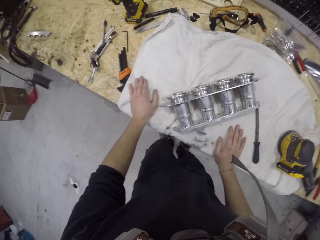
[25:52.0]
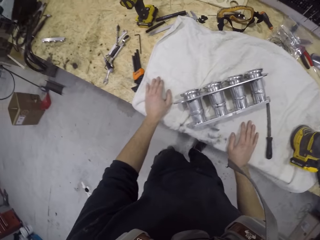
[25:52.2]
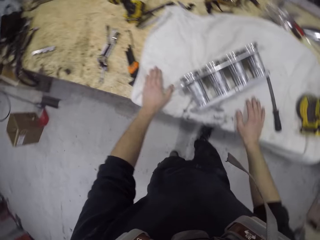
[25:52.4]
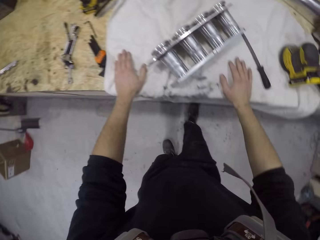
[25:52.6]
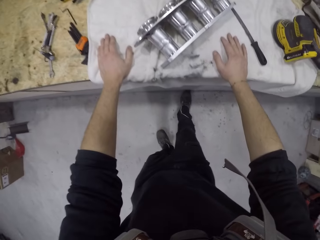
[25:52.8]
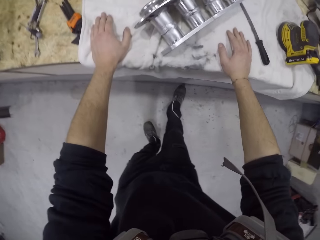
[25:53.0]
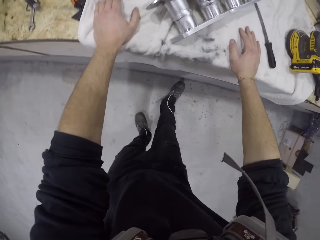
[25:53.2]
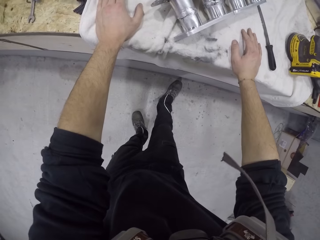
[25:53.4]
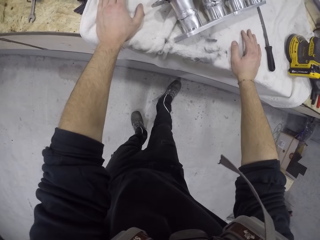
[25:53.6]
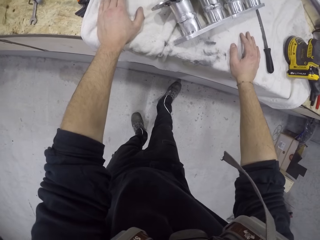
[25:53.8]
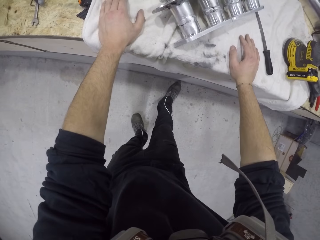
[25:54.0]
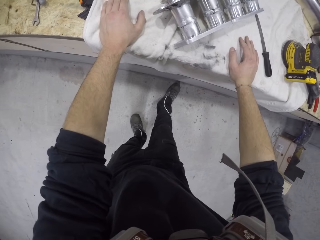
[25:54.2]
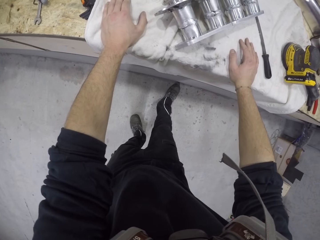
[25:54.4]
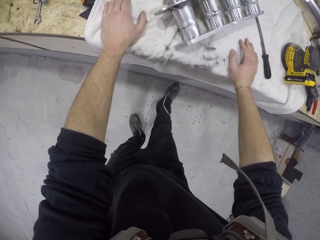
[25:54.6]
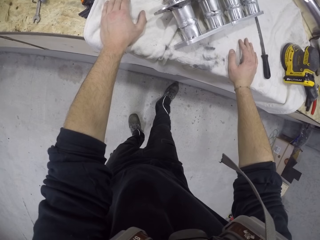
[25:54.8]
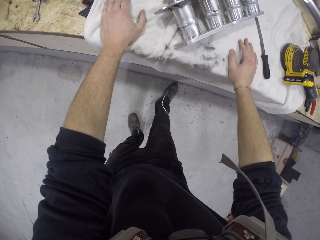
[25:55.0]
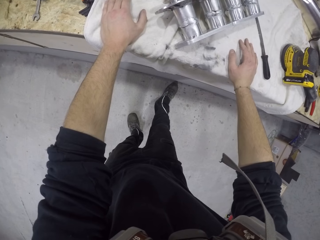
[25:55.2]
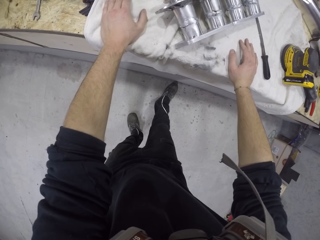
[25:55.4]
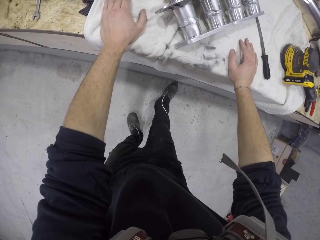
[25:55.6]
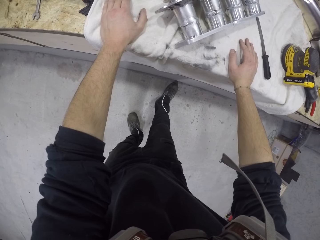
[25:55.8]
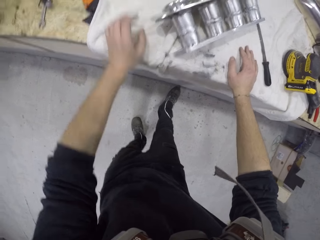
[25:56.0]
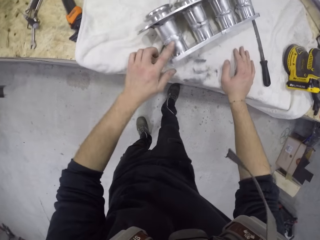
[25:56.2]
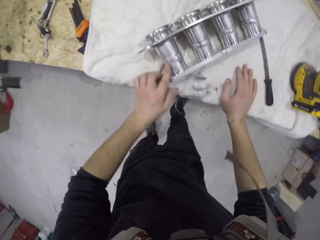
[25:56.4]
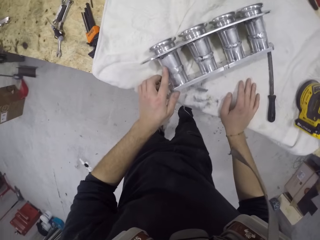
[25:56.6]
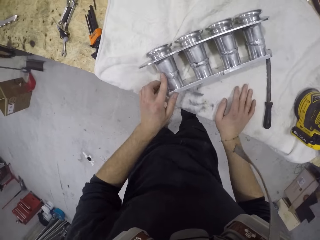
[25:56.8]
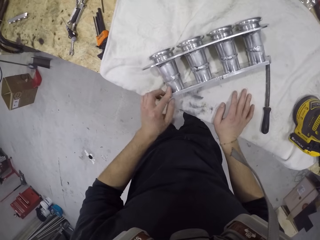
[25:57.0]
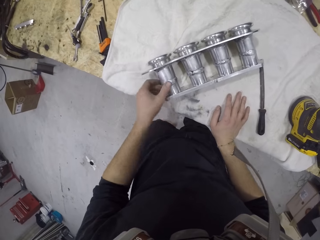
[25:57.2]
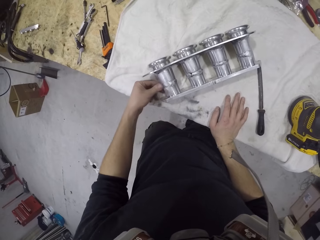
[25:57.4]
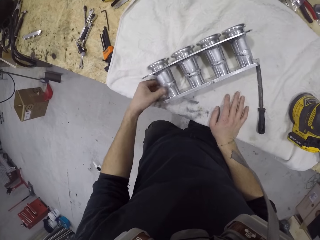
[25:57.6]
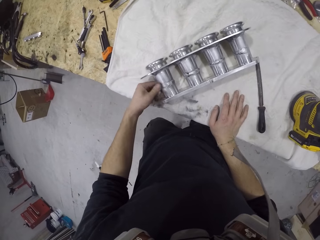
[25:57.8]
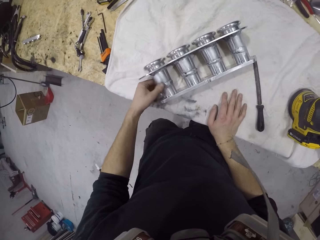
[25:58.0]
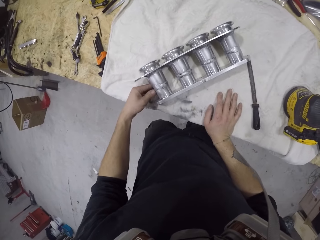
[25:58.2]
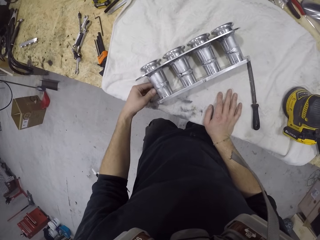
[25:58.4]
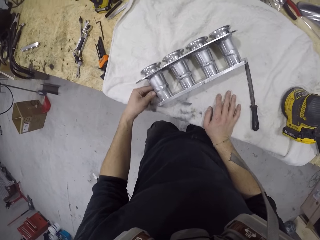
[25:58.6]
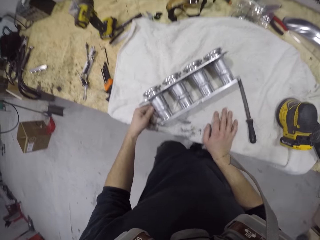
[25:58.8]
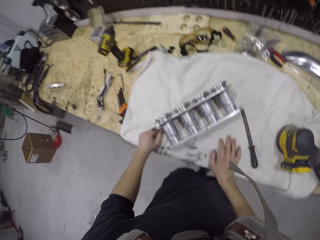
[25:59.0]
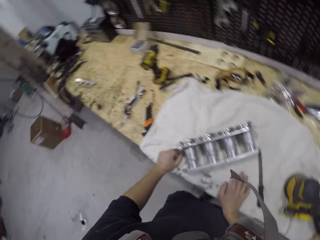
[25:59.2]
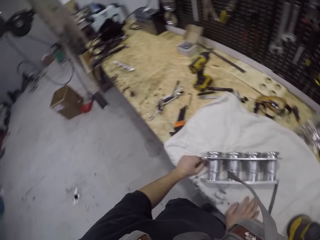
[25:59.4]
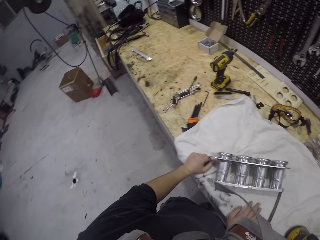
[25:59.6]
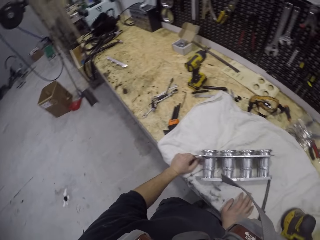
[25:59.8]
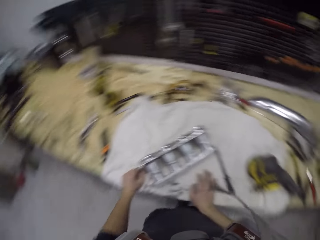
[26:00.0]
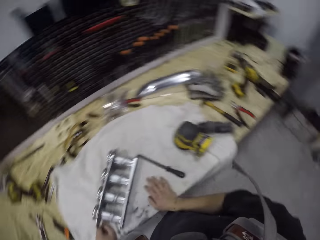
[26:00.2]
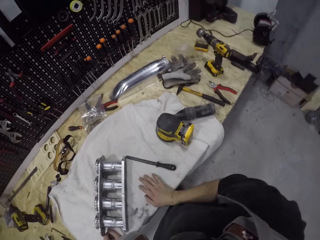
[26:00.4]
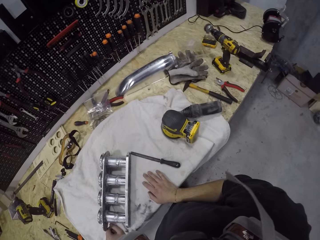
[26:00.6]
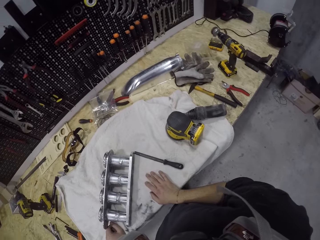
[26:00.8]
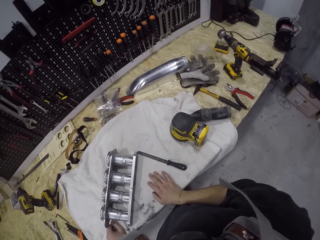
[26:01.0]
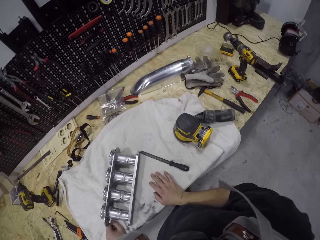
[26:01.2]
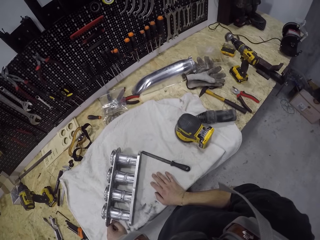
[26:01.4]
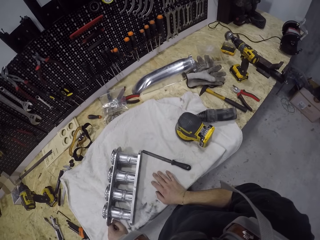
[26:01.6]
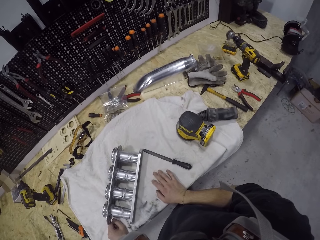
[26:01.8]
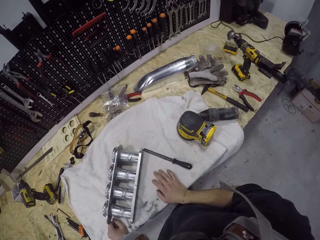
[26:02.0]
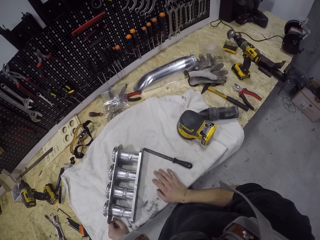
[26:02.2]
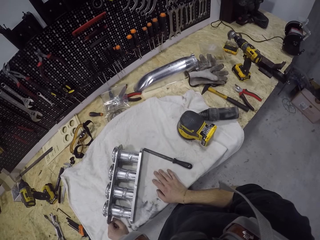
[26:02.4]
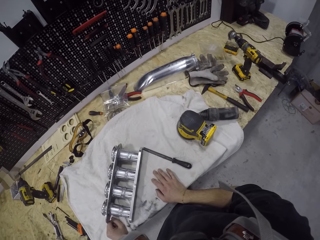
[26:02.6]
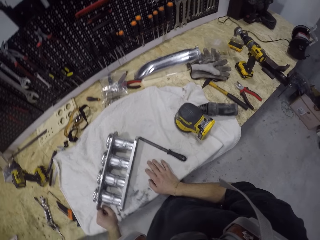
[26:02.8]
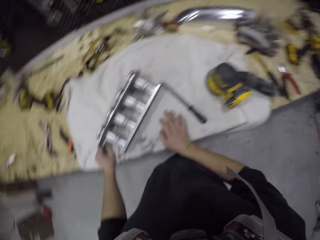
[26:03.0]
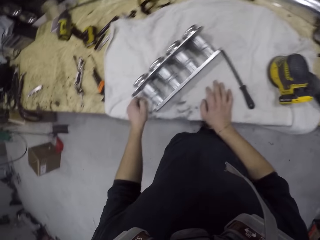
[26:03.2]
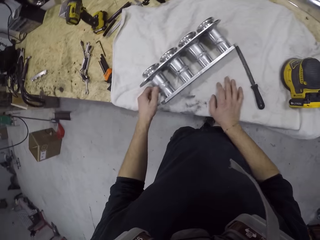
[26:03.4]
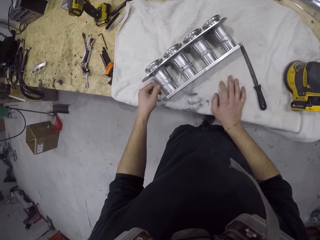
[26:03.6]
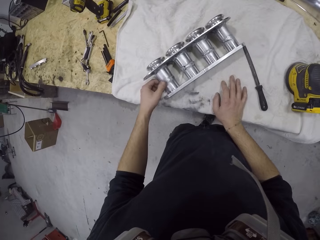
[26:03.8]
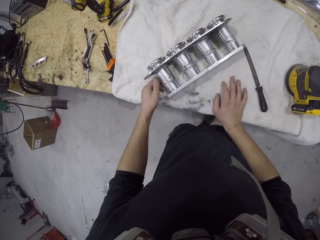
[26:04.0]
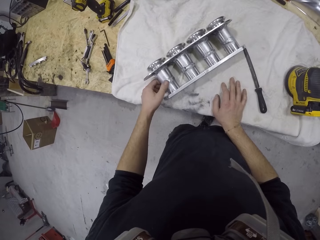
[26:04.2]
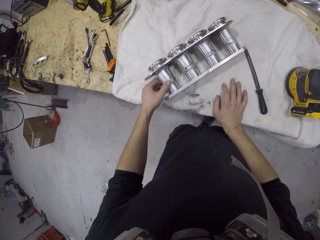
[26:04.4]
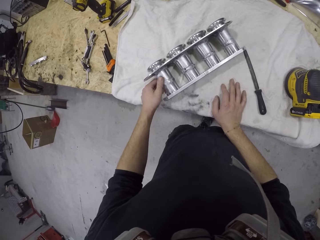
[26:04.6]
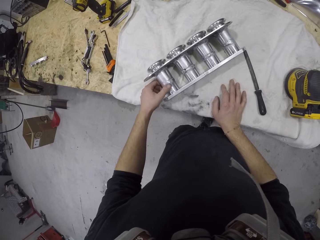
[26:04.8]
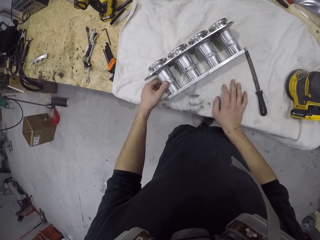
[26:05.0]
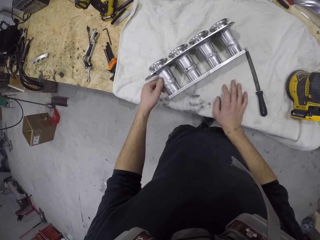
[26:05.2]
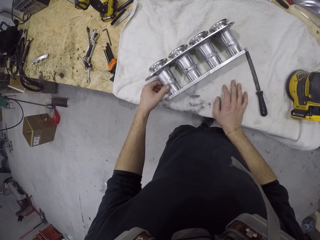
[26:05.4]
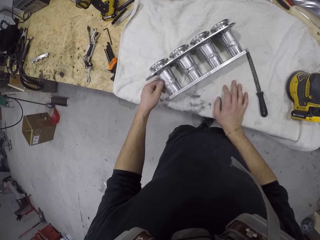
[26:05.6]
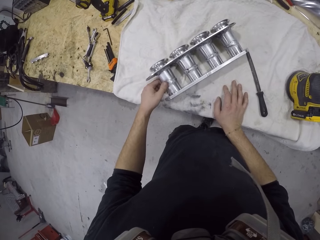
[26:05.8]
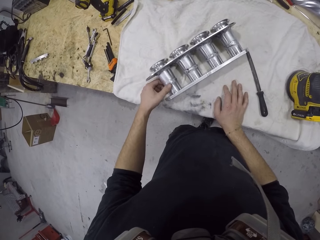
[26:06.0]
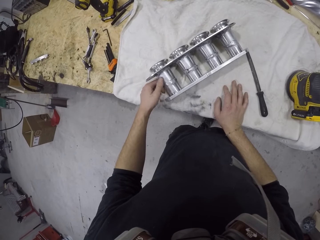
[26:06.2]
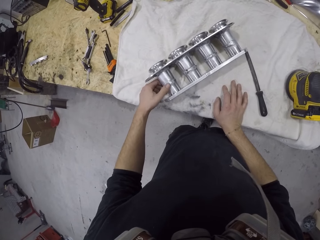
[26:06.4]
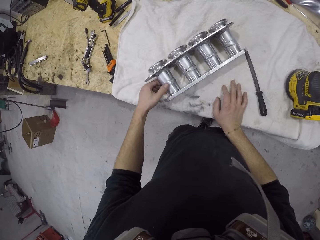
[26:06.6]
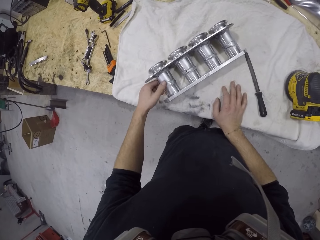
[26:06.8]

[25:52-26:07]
The camera wearer touches the working table. They touch the metal structure. They look around the workshop. They touch the metal structure.

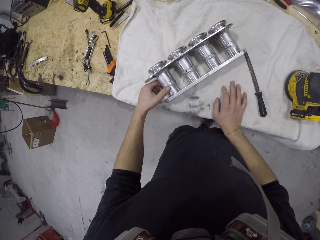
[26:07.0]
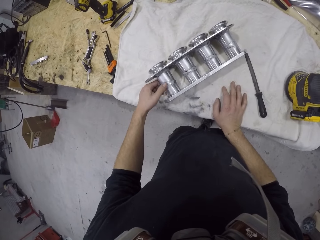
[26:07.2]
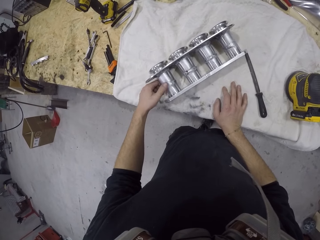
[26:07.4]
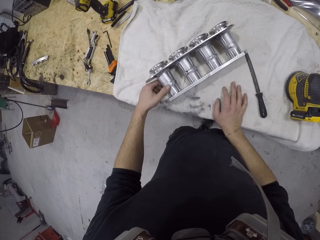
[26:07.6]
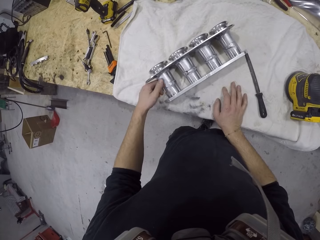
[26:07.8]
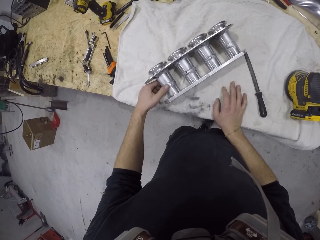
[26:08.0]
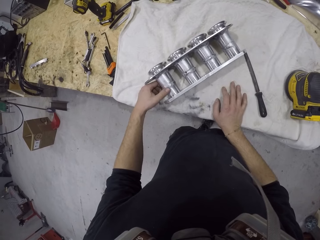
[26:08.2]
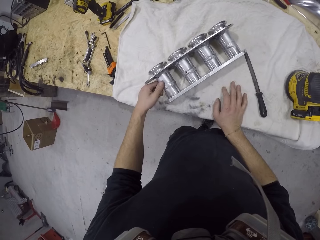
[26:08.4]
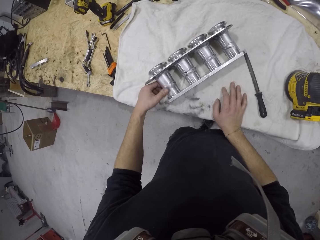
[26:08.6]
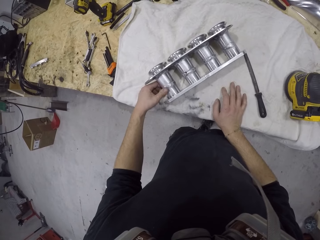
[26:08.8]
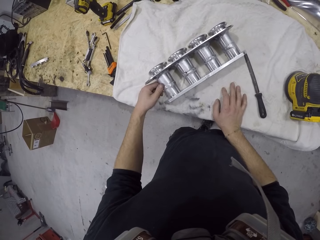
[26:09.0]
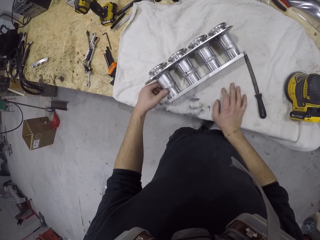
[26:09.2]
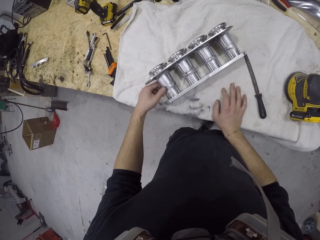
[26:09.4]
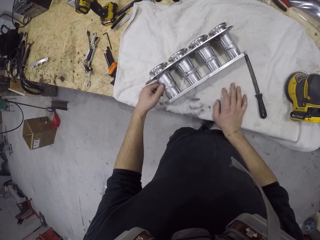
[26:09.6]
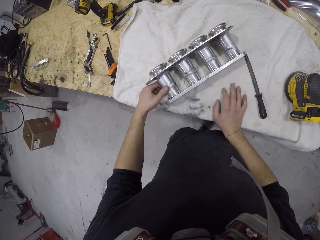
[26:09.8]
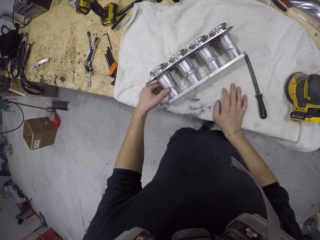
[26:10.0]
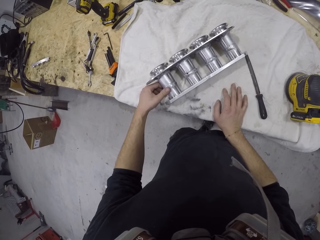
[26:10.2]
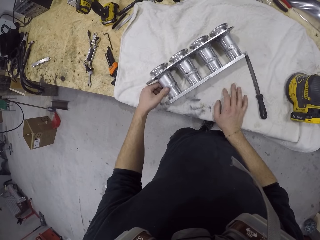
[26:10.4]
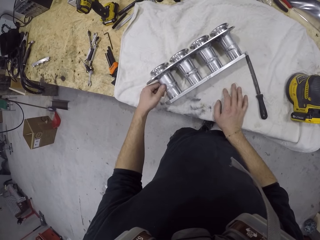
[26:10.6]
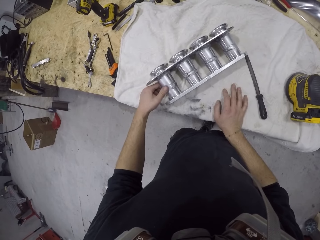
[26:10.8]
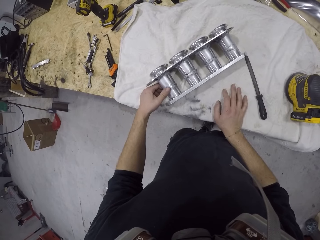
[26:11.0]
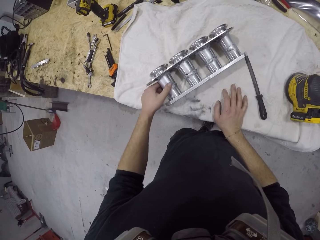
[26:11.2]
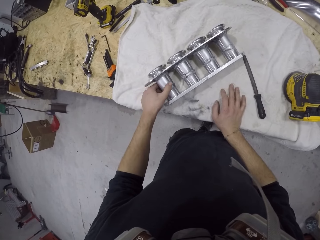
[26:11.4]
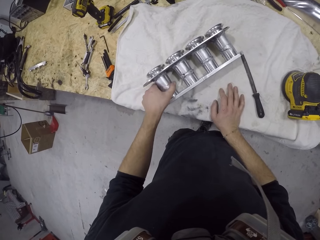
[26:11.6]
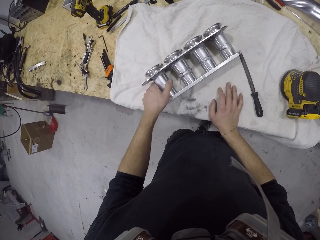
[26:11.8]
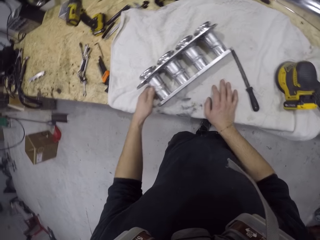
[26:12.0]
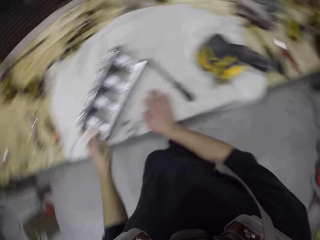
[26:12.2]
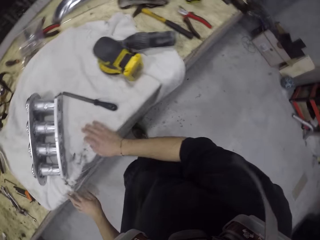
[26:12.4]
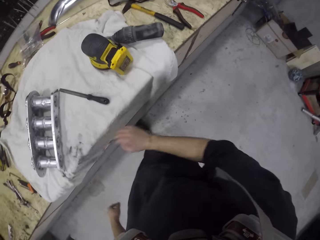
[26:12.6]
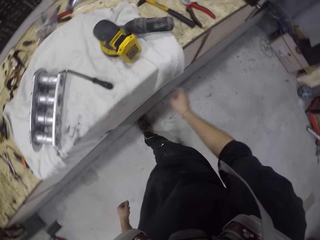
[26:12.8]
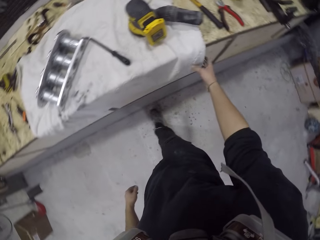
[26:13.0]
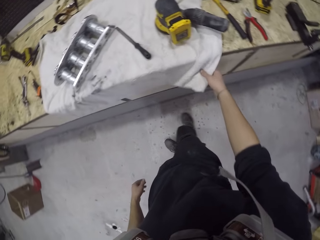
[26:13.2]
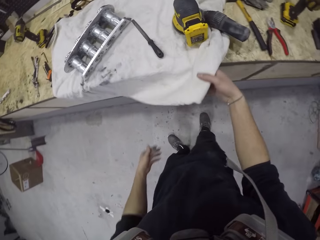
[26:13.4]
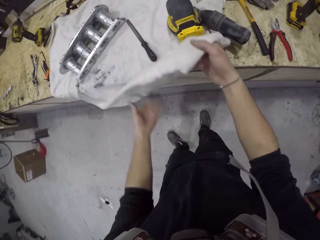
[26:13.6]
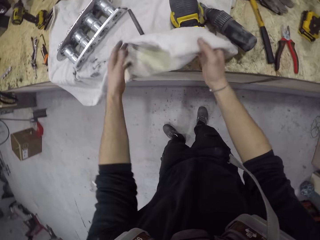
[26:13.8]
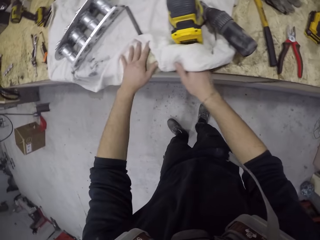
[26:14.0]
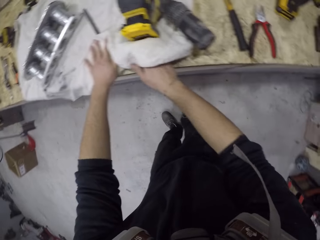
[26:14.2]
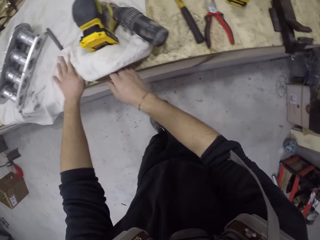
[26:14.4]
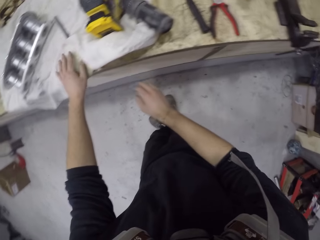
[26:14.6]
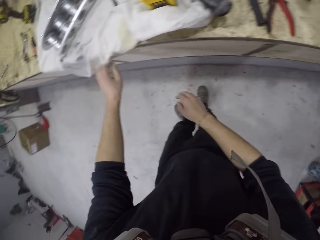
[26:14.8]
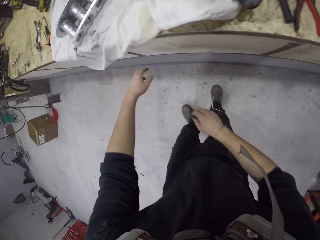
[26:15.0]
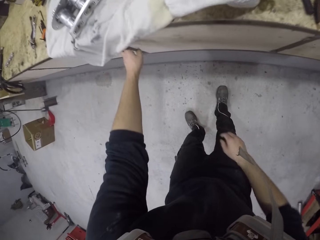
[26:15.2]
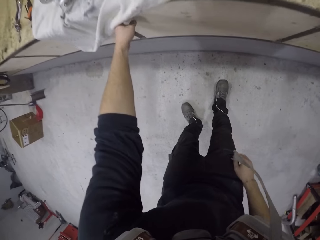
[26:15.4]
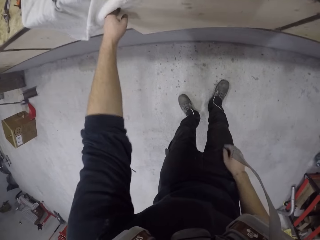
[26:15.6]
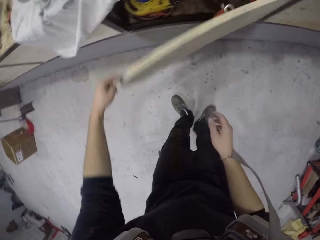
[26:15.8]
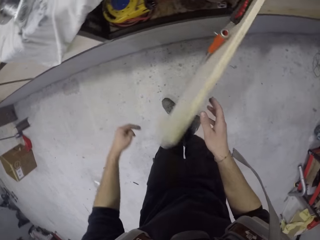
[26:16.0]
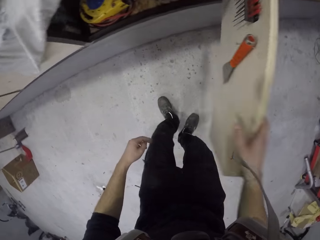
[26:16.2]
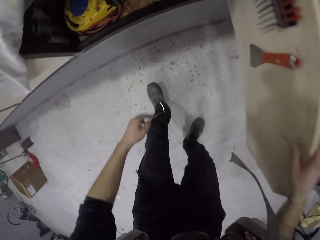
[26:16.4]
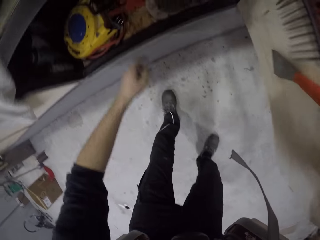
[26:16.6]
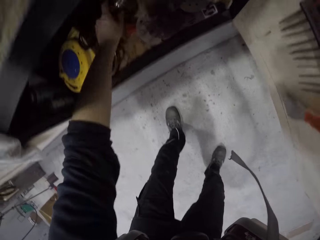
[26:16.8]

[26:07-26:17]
The camera wearer folds the table rag. He pulls a white cloth on the table with his right hand. He adjusts the white cloth on the table with his hands. He opens a cabinet with his left hand.
